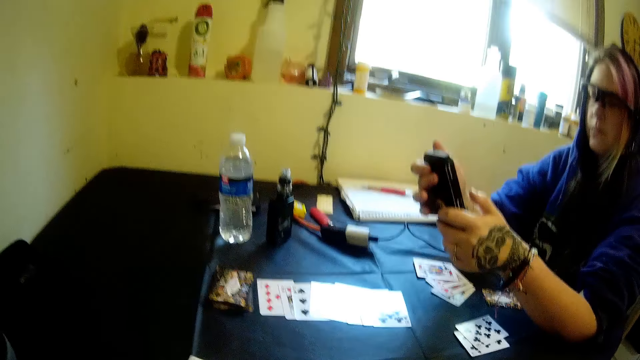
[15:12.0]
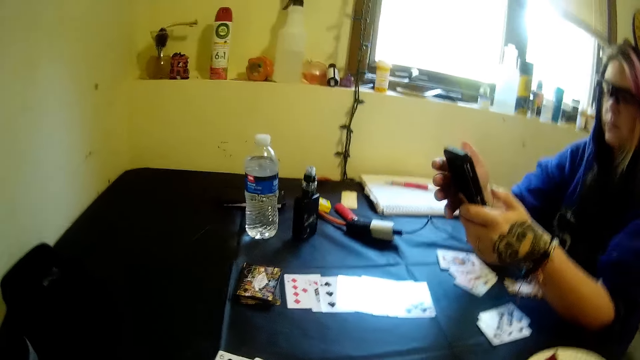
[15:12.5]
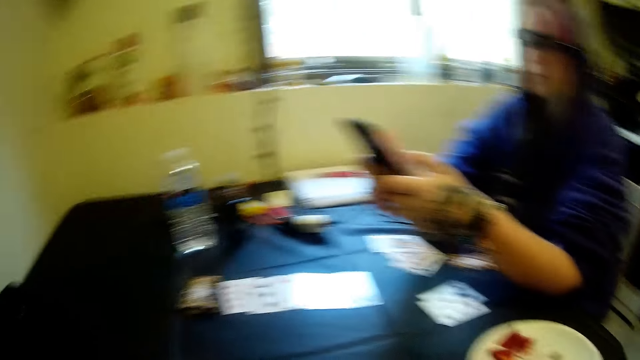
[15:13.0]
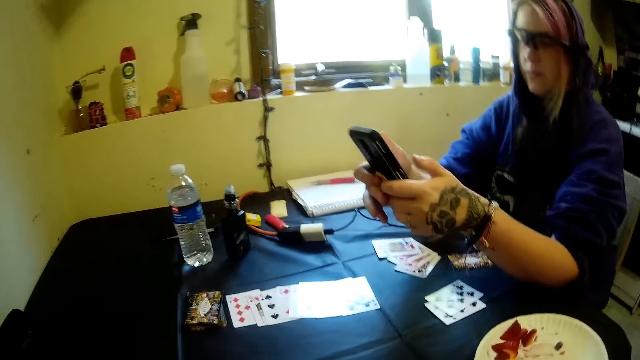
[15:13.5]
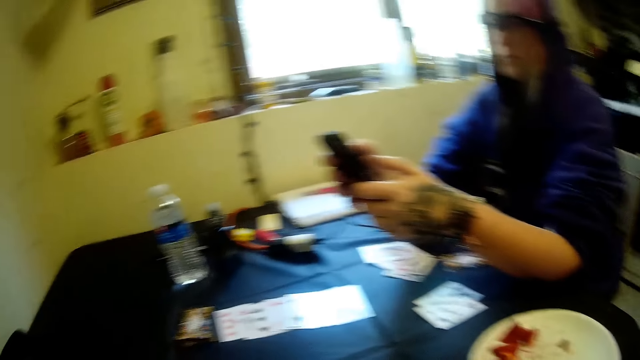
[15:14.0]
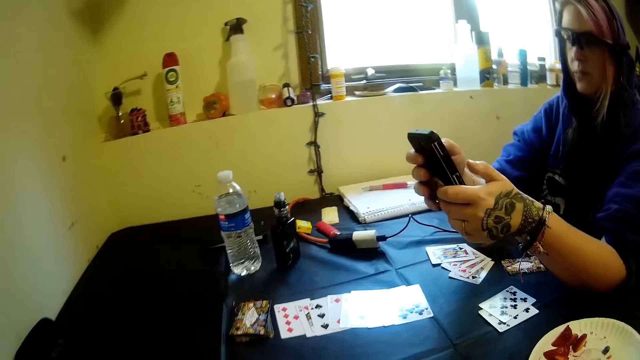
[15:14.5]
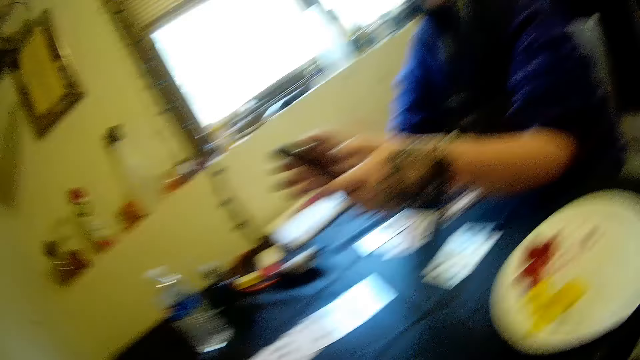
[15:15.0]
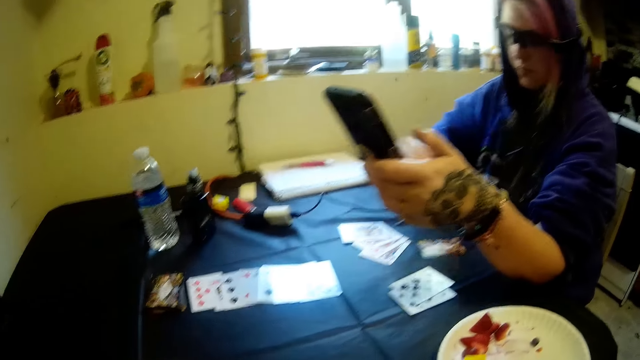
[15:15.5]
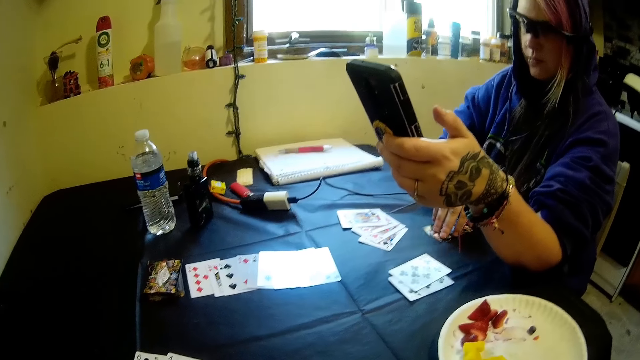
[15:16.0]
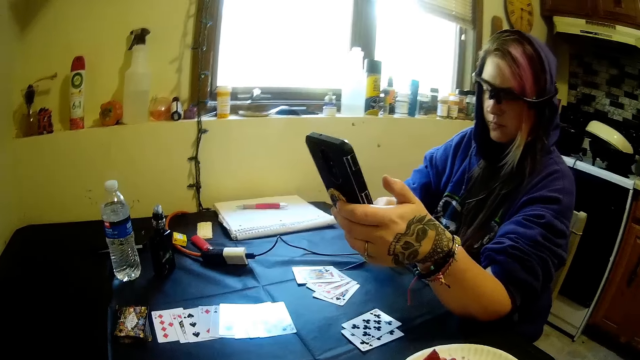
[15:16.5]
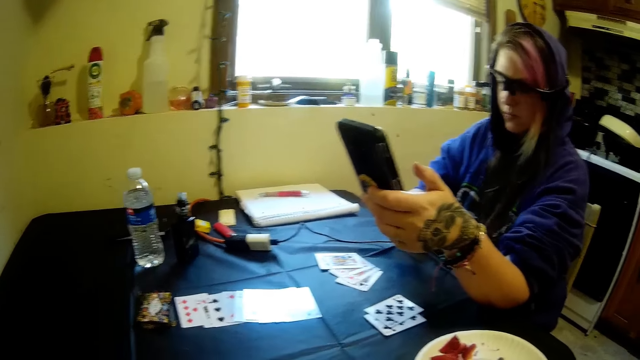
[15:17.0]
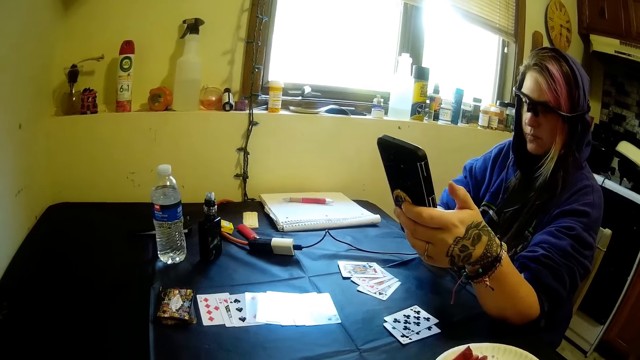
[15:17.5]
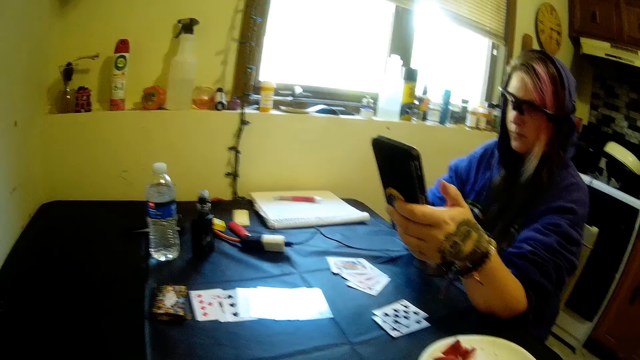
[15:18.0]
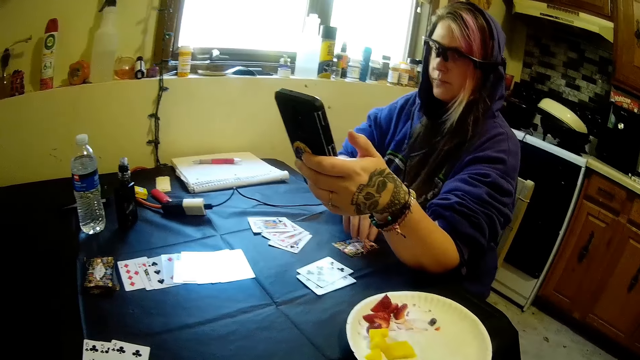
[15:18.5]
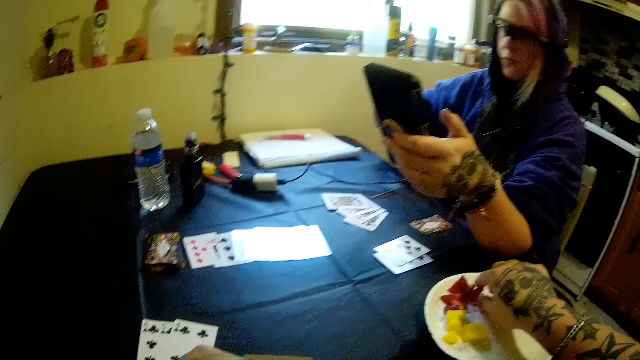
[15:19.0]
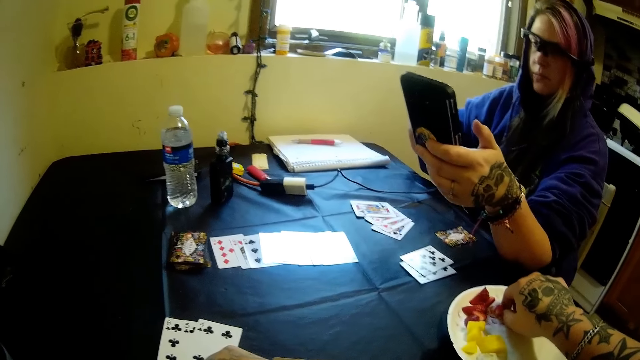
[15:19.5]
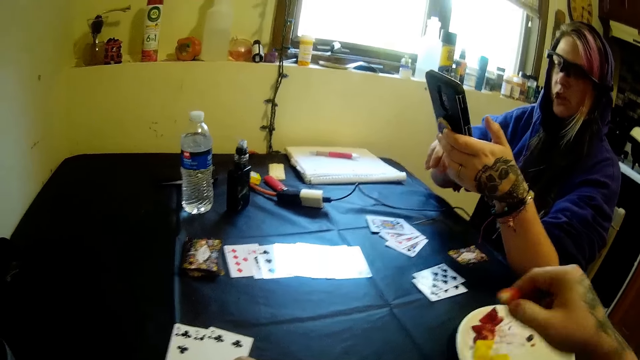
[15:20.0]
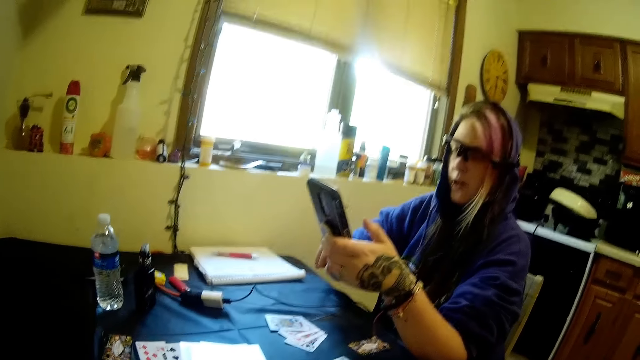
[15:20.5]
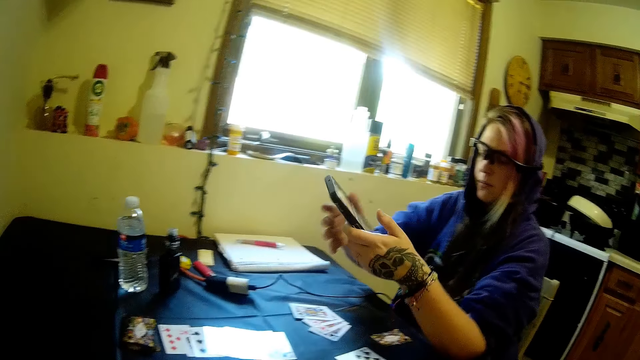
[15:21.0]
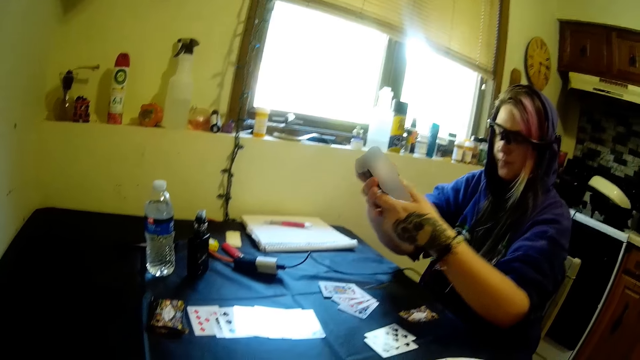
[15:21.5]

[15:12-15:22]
The woman picks cards from the table with her right hand. The woman drops the cards on the table with her right hand. The camera wearer picks fruit from the plastic plate on the table with his right hand.

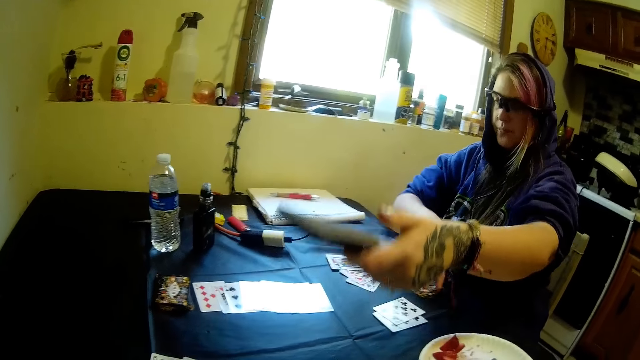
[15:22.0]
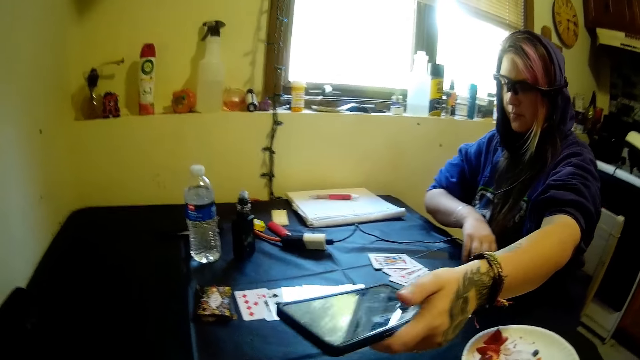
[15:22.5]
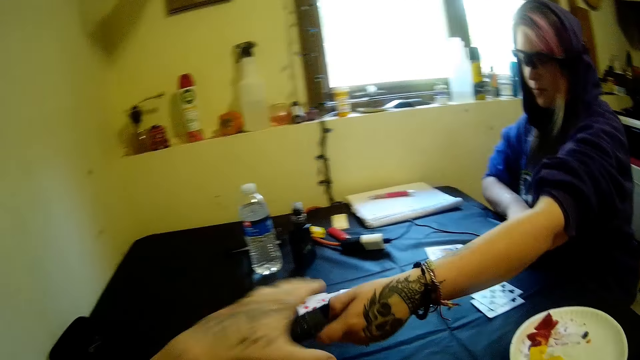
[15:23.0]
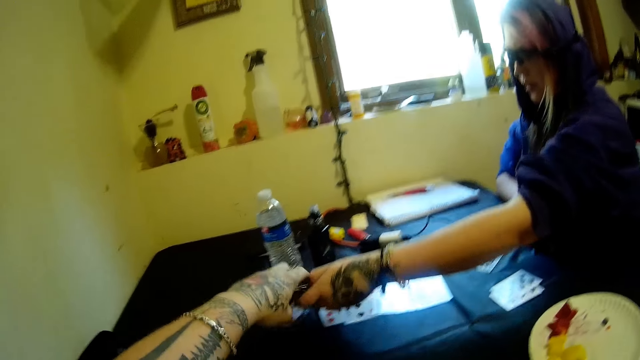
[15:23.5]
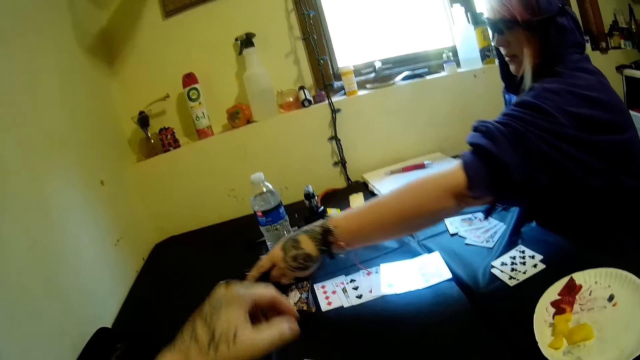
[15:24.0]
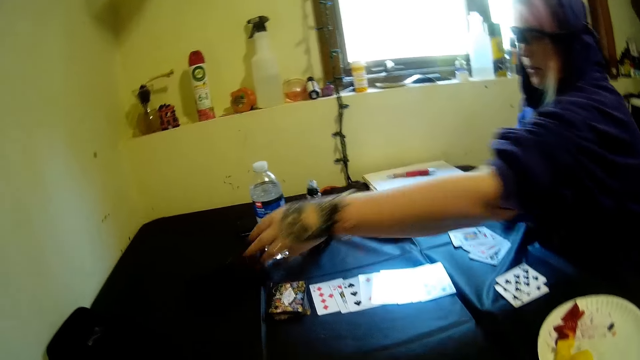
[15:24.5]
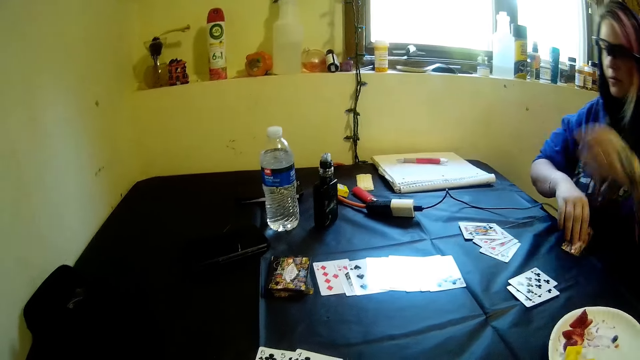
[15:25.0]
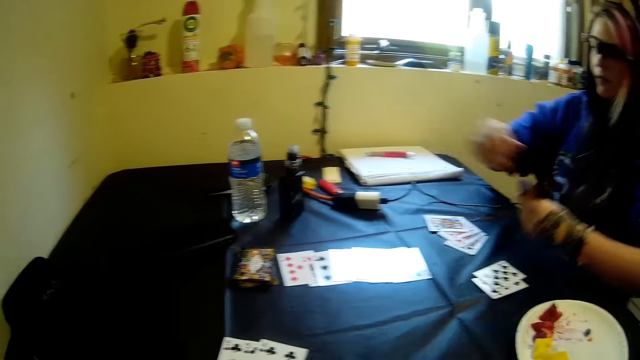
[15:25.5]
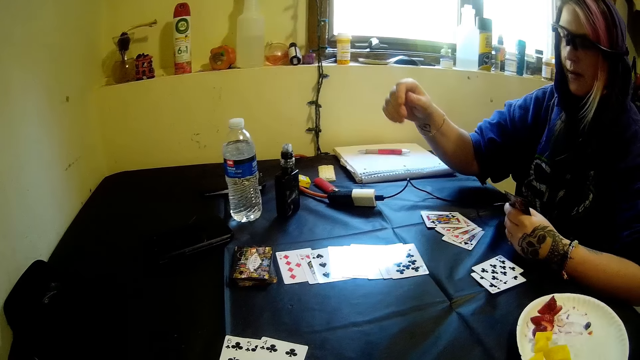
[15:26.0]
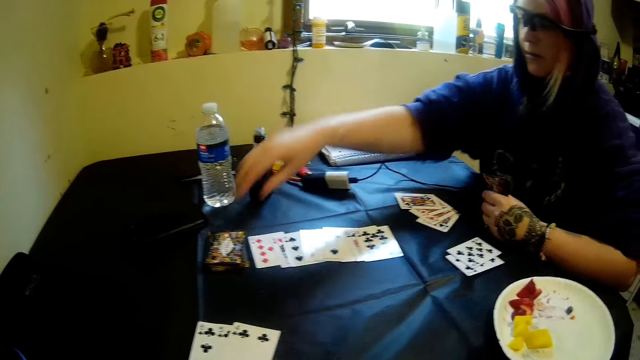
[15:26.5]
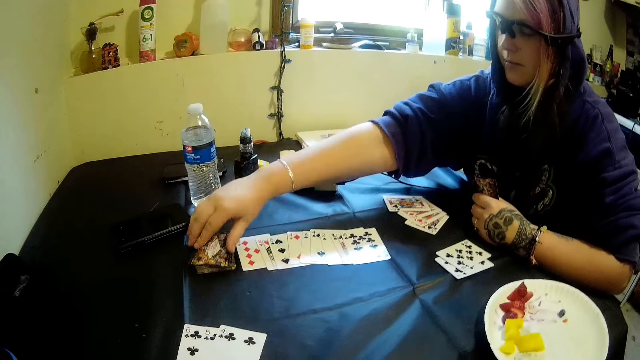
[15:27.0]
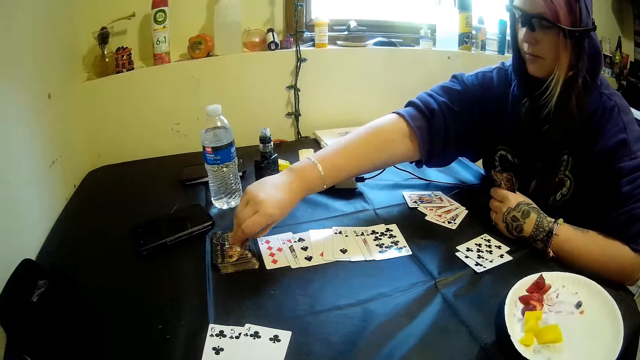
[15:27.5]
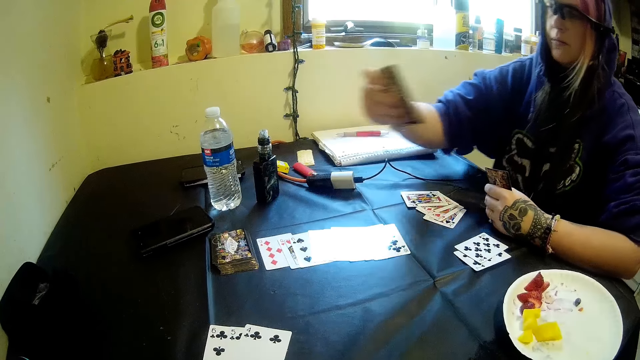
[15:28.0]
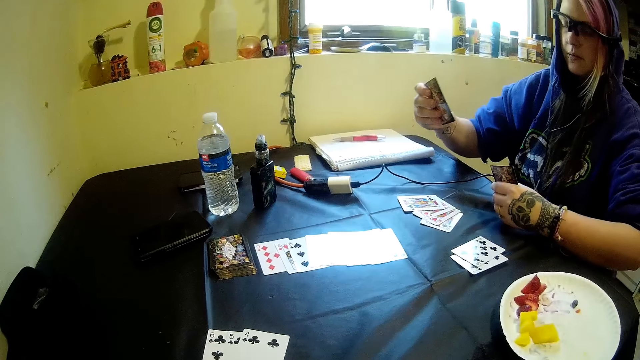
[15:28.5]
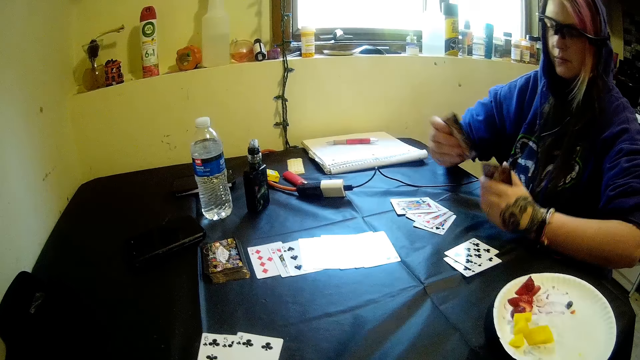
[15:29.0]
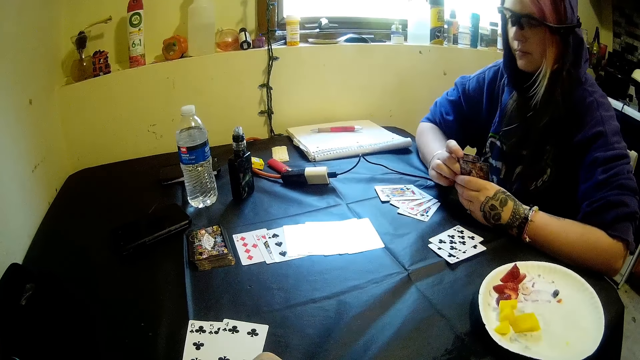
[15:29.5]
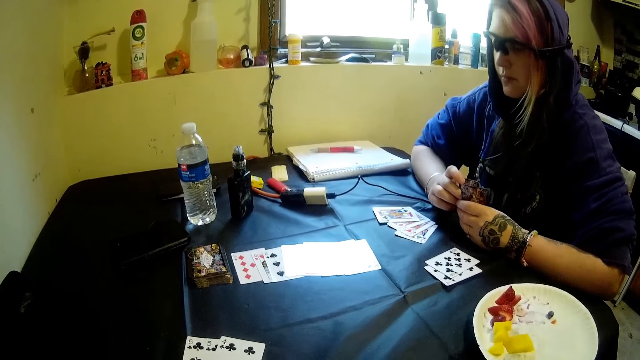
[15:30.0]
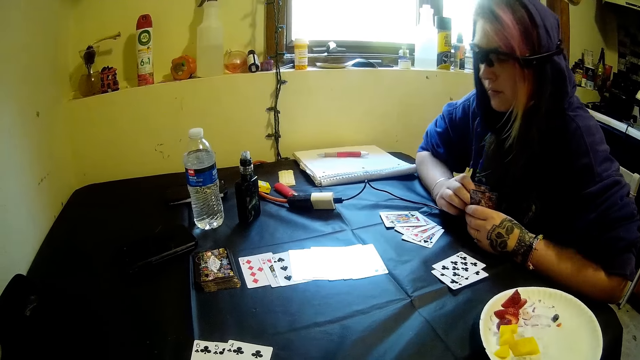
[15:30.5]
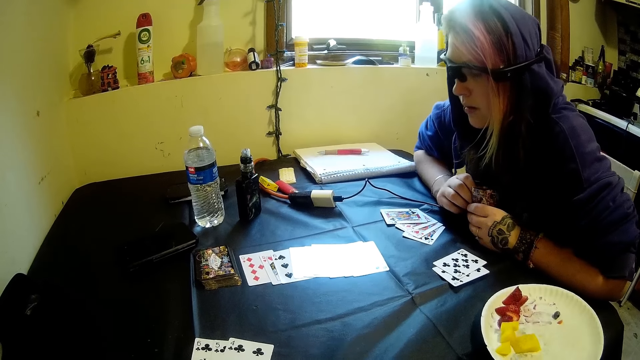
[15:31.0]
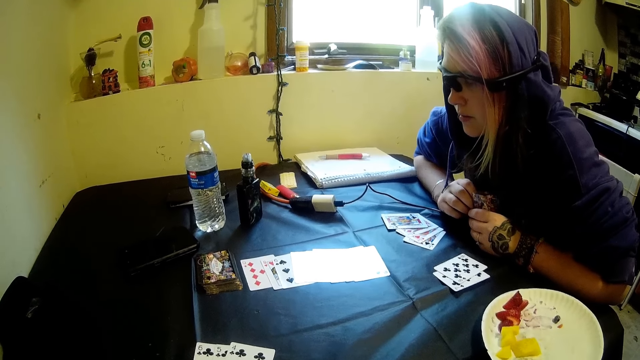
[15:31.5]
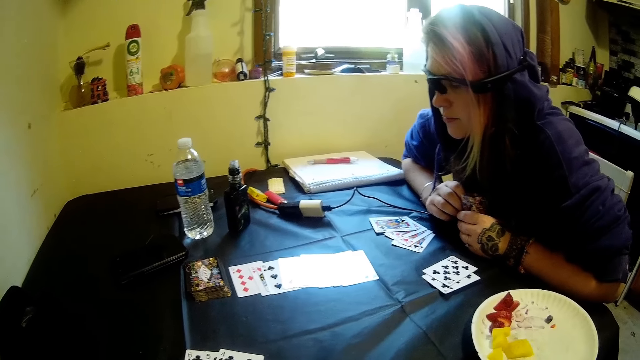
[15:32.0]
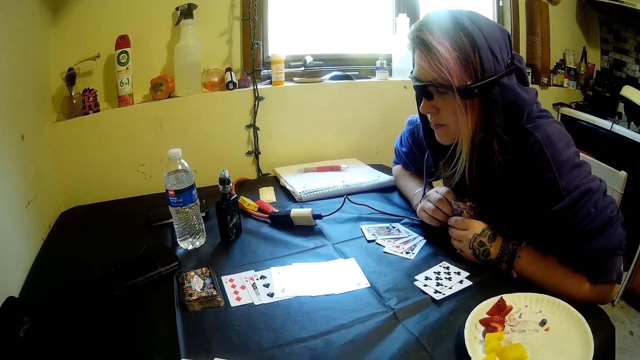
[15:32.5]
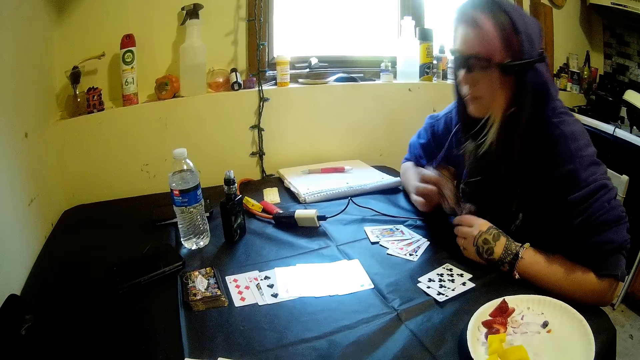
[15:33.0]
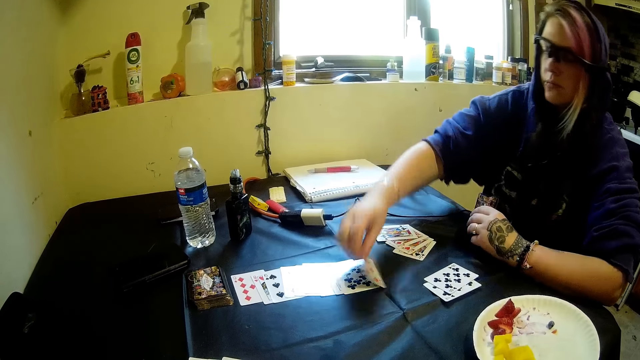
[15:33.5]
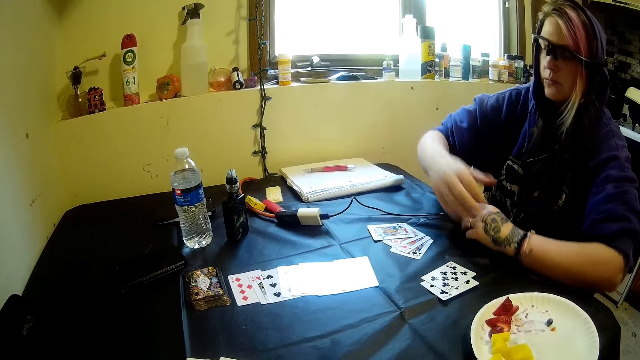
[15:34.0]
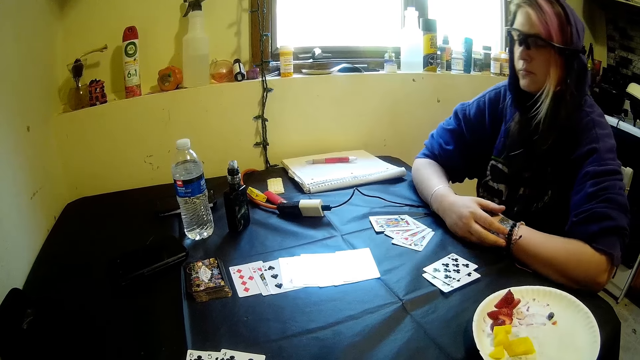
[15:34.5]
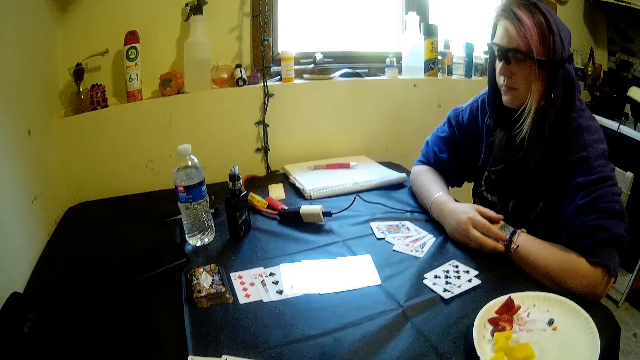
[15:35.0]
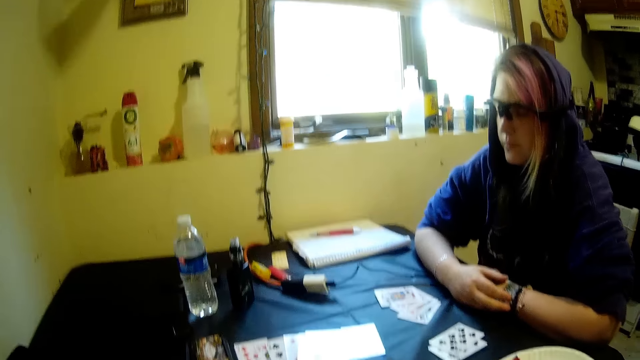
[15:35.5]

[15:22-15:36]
The woman hands the camera wearer the phone. The camera wearer holds the phone in the woman's left hand. They touch the phone. The woman drops the phone on the table with her left hand. The woman picks another card from the stack of cards on the table with her right hand. The woman drops the card on the table with her right hand.
